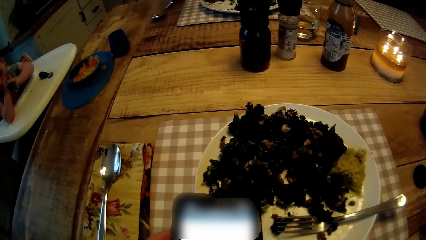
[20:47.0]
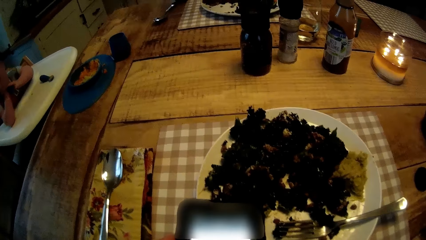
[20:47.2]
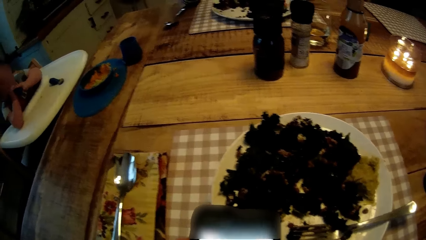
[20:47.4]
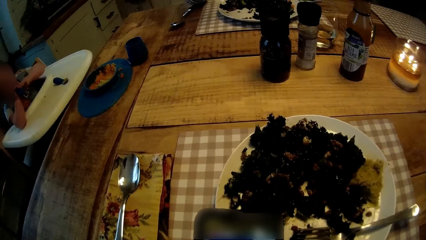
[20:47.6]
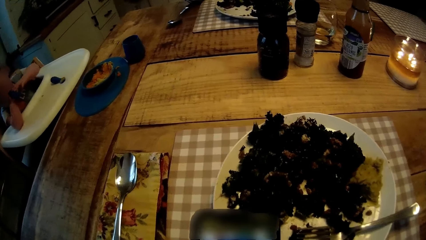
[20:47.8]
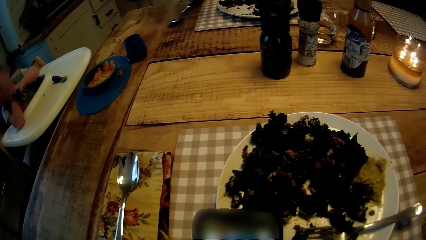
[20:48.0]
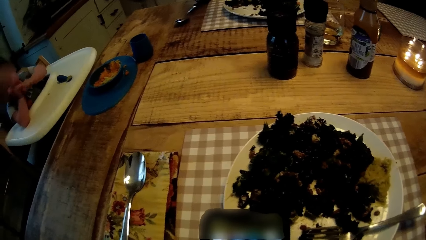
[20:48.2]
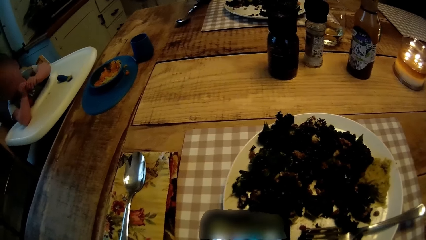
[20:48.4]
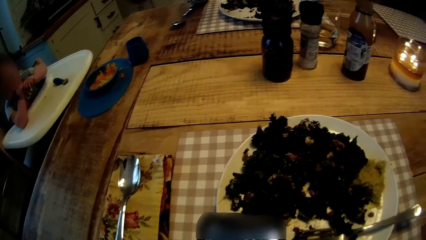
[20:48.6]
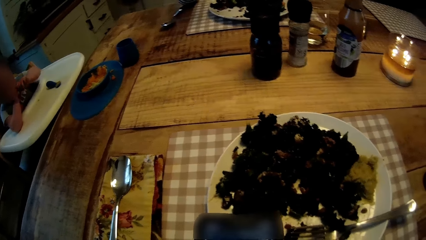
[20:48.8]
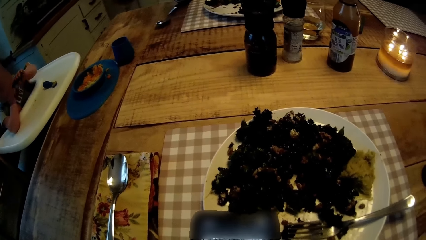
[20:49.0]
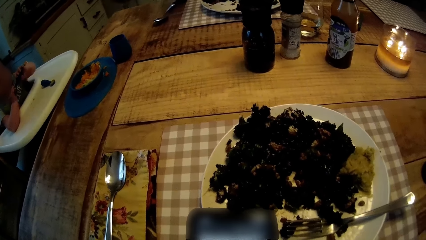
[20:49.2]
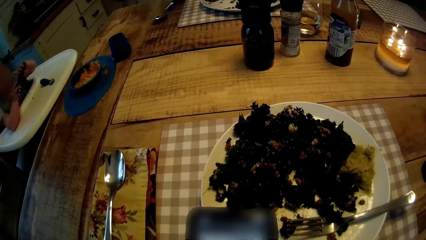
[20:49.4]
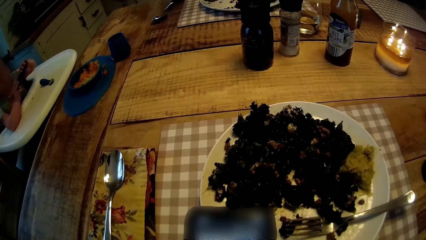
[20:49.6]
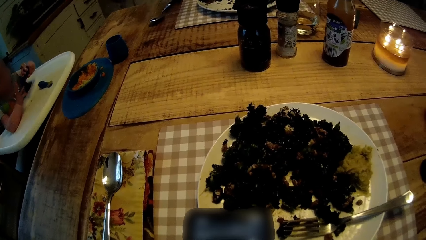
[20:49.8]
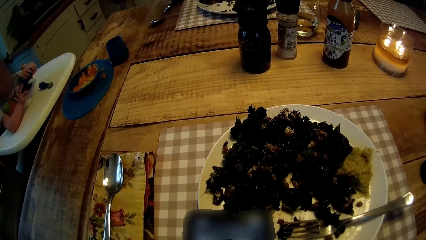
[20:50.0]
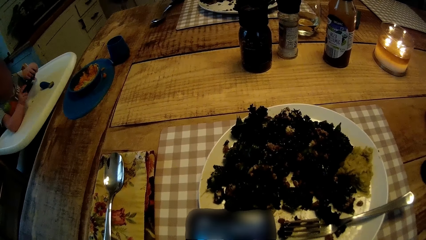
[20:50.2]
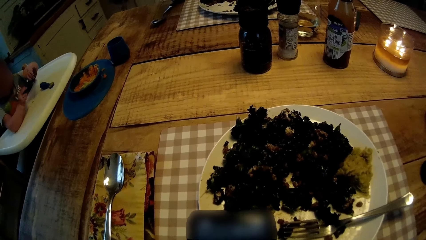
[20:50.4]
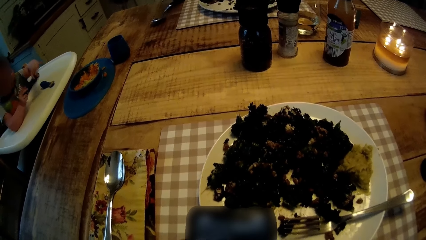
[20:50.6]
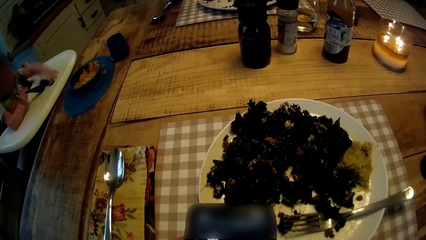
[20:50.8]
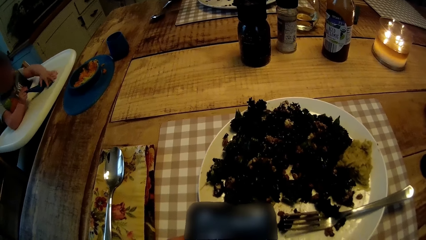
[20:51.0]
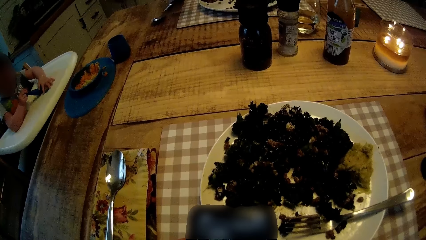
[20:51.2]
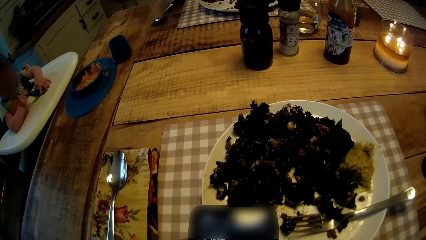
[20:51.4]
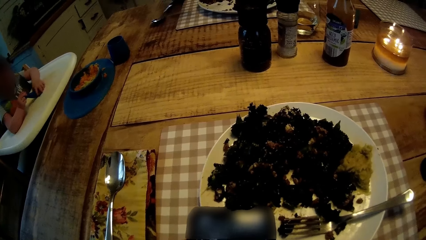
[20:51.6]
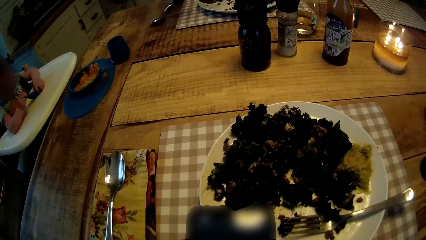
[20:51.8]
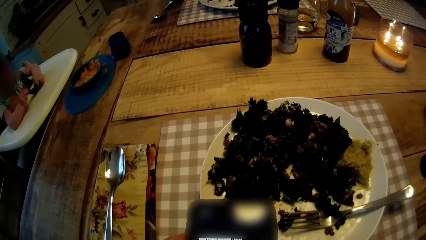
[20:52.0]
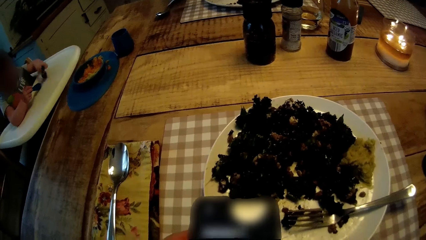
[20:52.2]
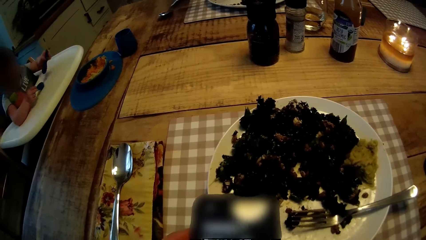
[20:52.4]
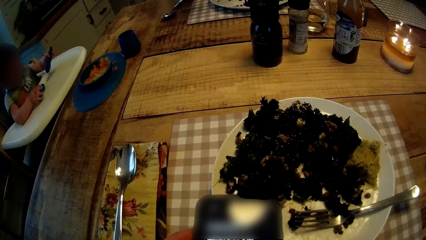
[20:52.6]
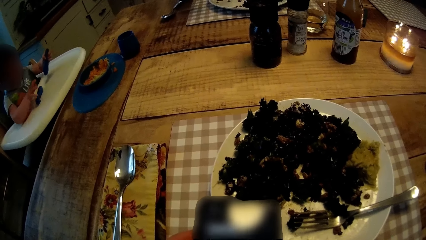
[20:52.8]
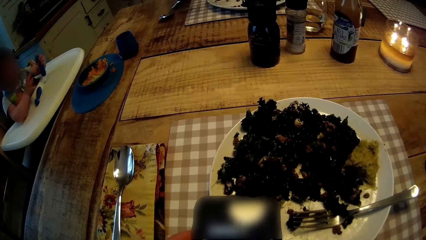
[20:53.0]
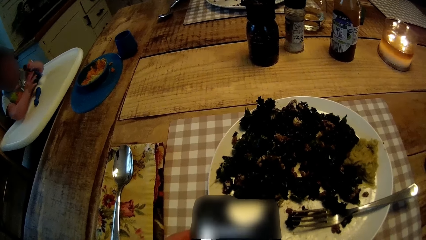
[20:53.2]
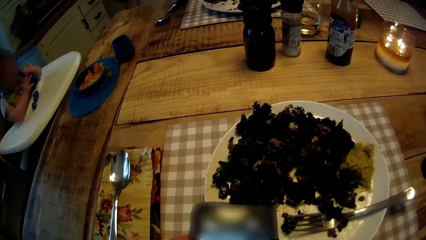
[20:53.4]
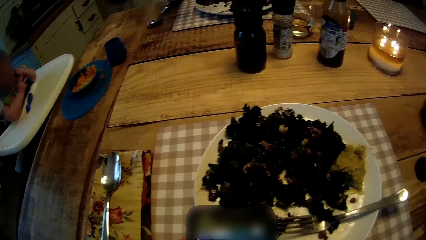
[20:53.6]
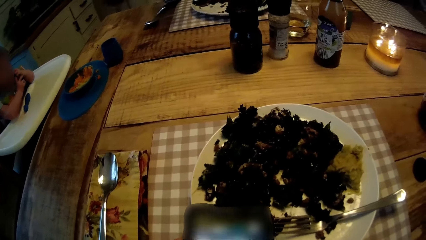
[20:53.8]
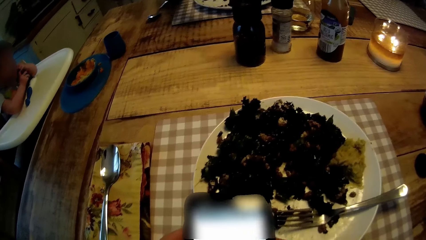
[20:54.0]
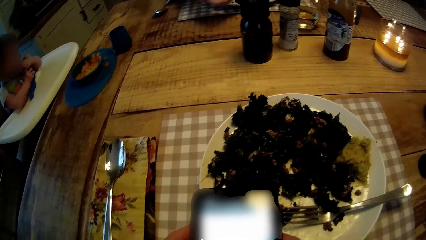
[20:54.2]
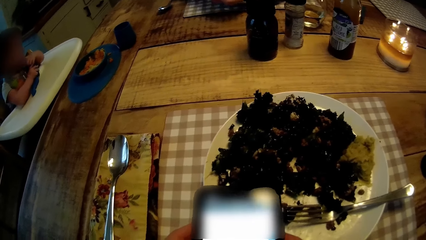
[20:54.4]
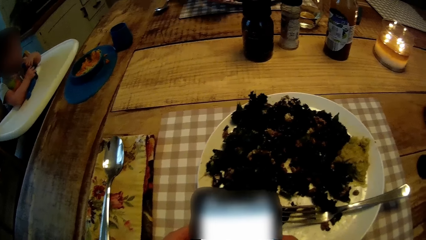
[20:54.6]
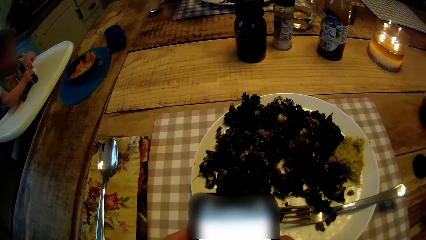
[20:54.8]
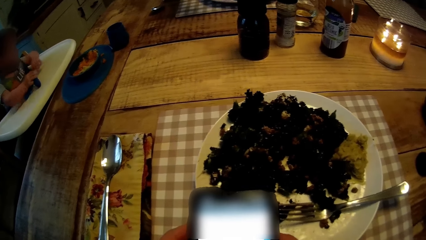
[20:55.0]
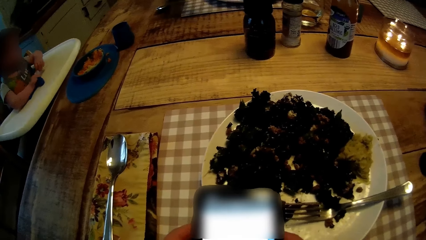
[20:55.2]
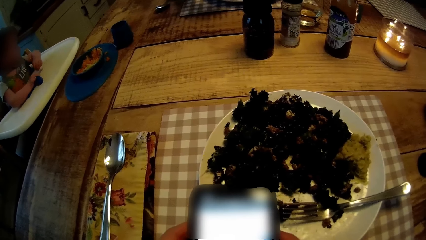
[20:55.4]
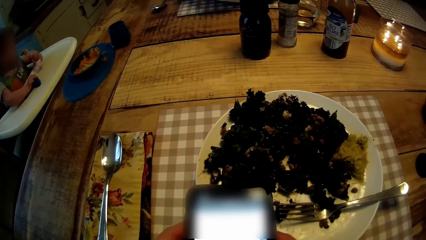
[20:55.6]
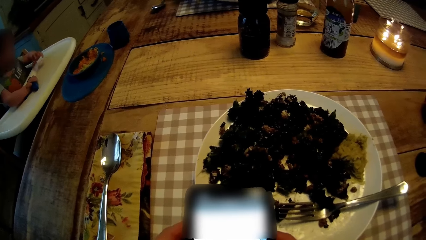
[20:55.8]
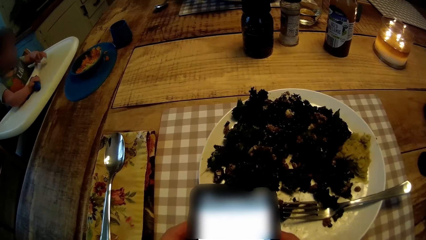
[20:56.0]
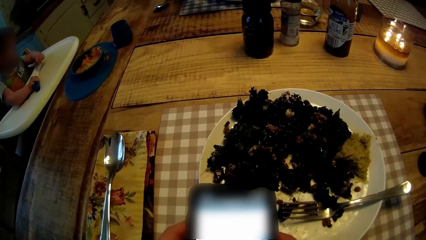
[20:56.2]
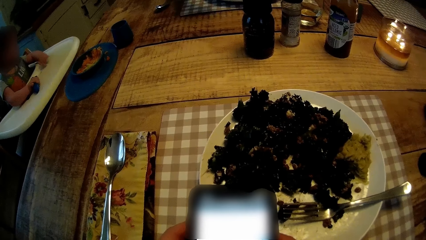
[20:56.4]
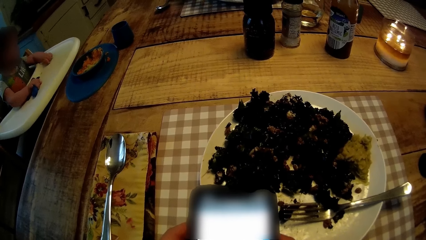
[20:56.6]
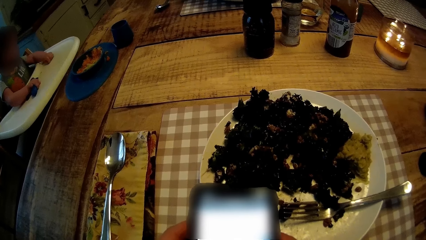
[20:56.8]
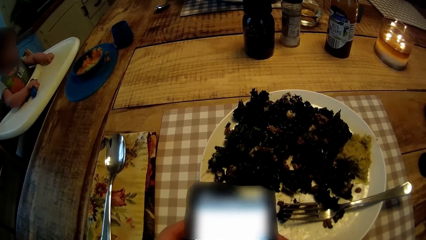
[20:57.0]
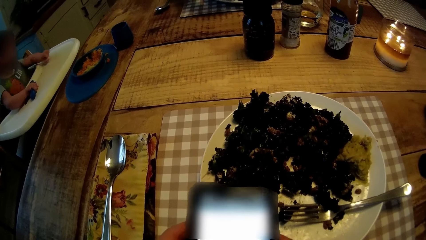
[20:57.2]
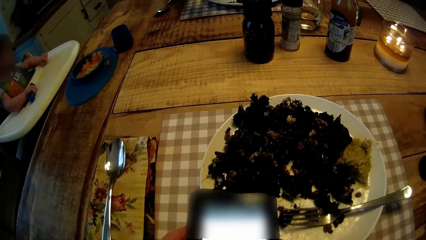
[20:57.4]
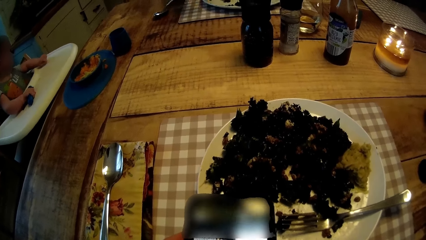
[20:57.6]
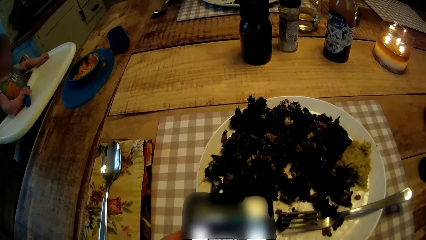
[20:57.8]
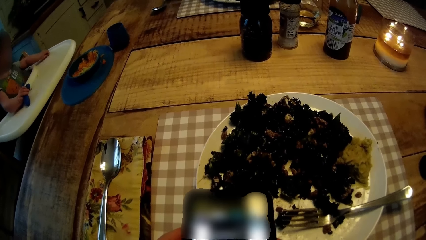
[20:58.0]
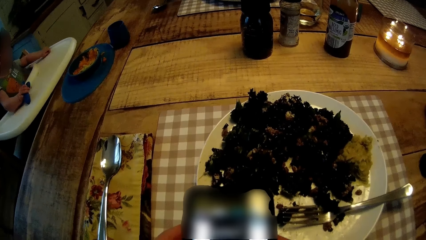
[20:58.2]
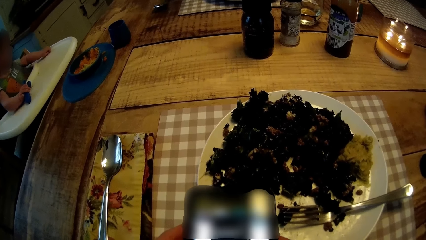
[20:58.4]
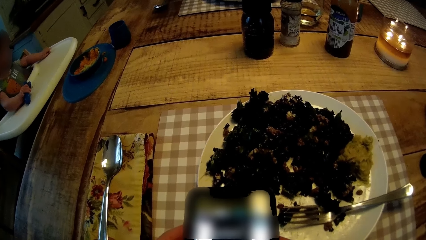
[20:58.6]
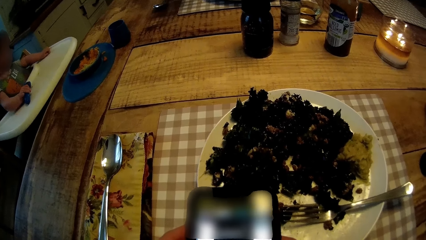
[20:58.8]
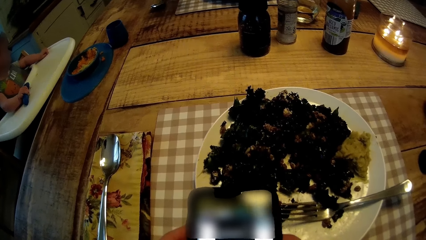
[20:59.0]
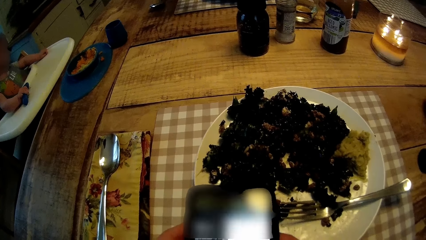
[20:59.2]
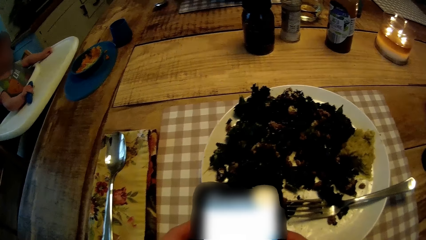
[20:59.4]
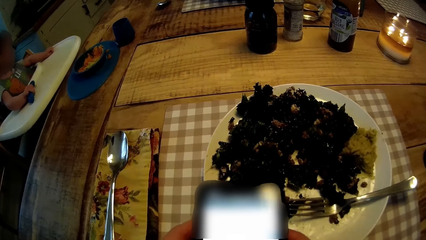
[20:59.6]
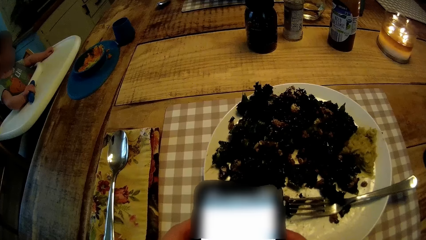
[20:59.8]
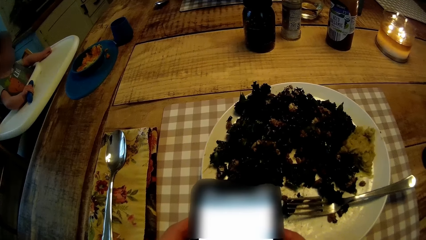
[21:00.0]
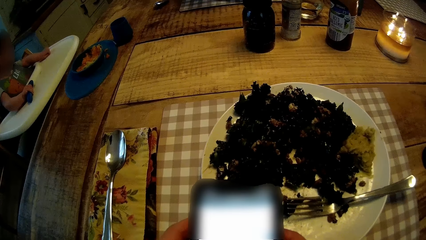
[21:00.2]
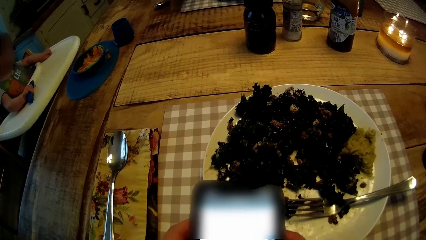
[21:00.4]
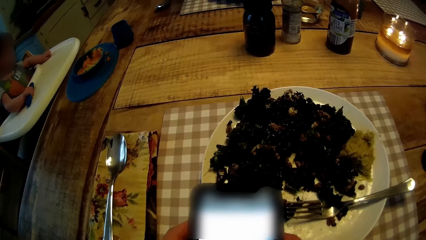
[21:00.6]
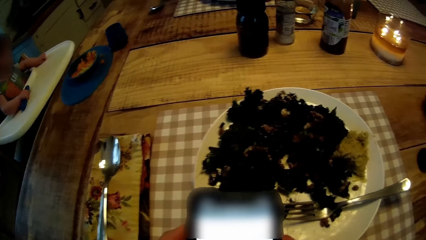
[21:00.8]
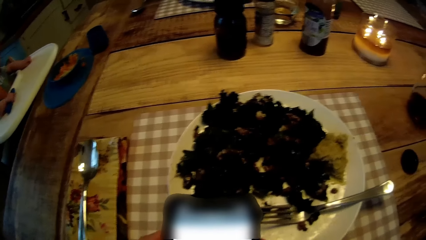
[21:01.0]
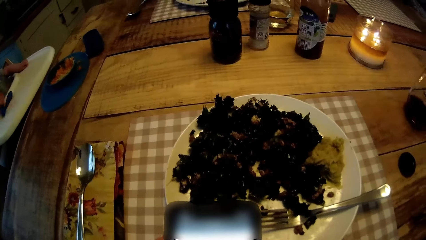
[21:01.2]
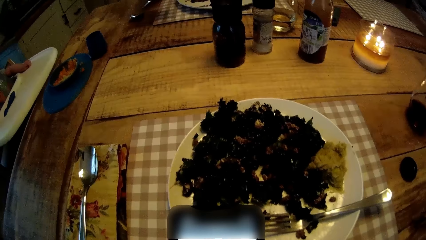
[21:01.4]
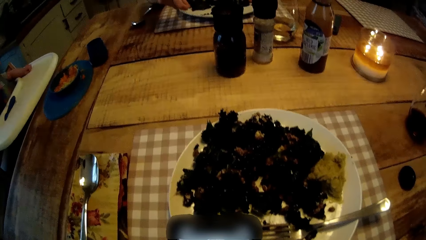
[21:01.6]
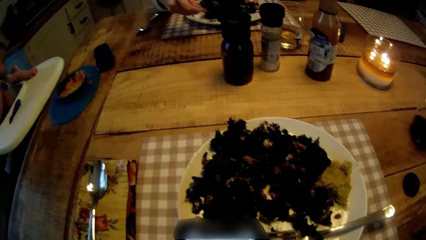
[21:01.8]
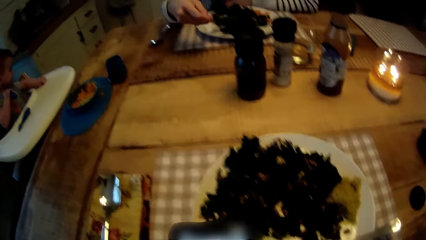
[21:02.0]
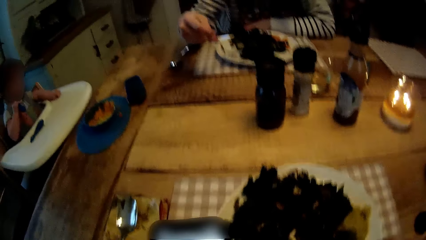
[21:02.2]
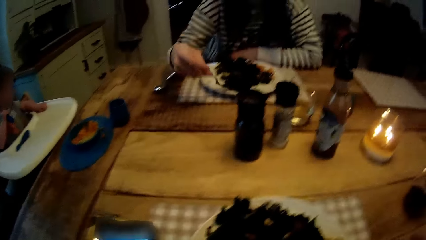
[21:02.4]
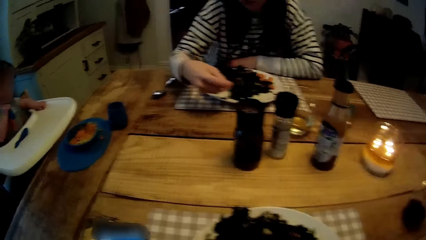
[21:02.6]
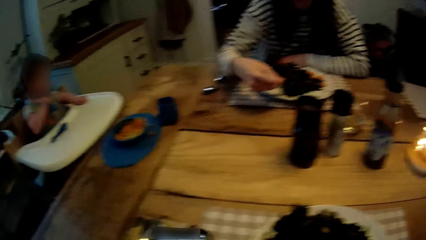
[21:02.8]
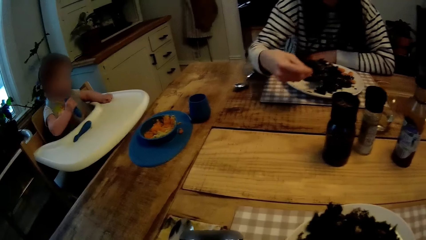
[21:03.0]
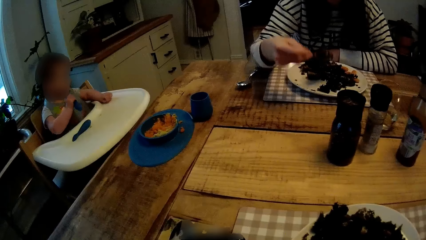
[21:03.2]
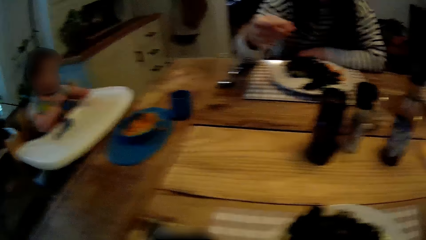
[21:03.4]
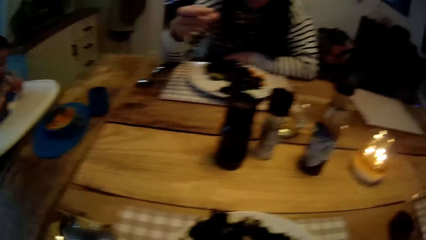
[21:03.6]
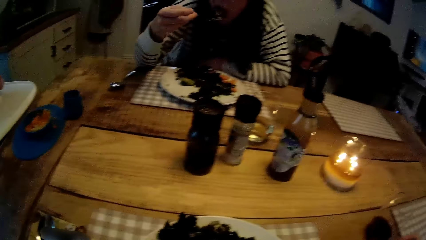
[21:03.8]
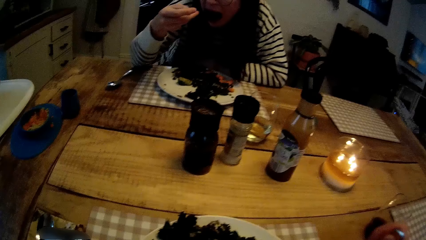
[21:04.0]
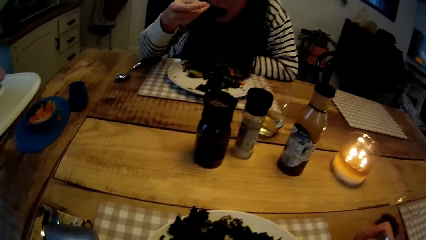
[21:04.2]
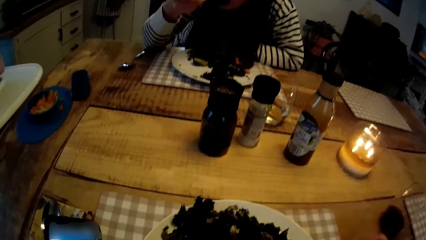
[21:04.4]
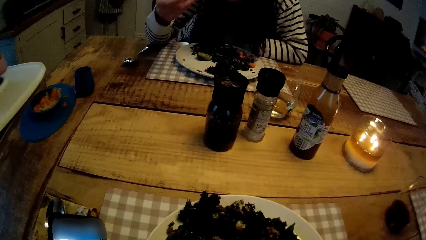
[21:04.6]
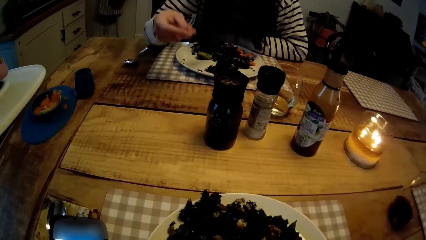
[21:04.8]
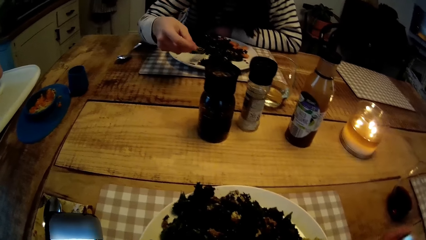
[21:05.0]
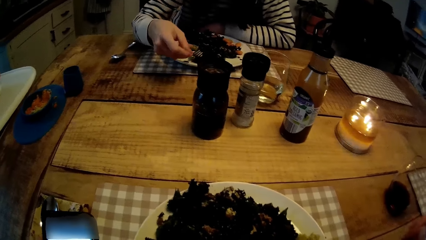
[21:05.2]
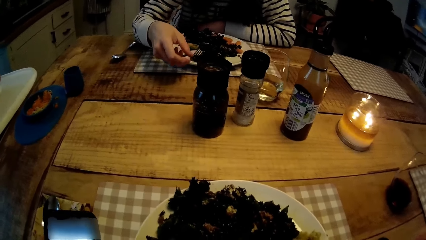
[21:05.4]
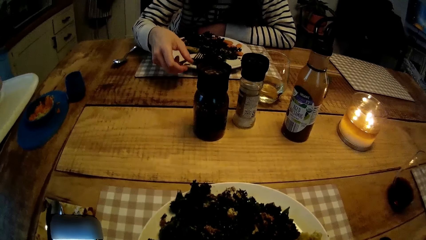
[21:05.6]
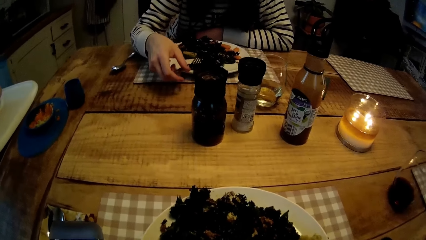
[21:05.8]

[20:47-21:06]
The baby drops the spoon on the high chair with his right hand. The baby picks up the spoon on the table with his left hand. The baby eats with the spoon with both hands.
